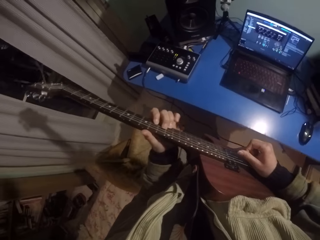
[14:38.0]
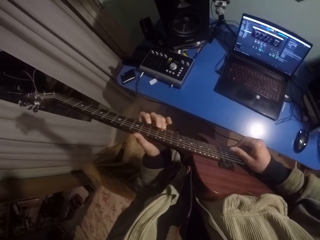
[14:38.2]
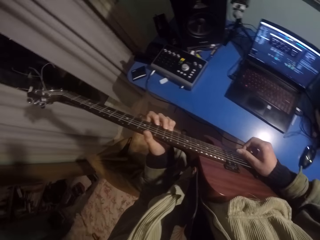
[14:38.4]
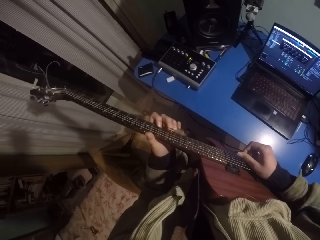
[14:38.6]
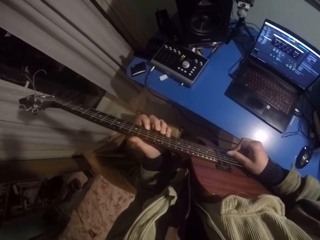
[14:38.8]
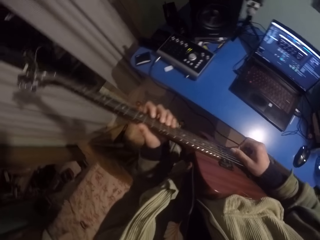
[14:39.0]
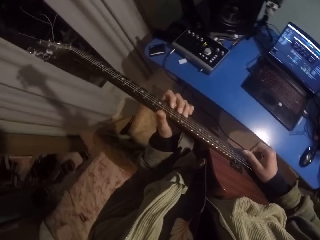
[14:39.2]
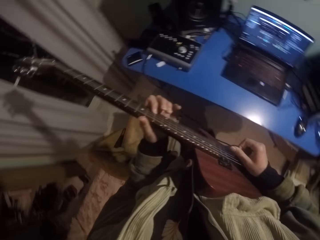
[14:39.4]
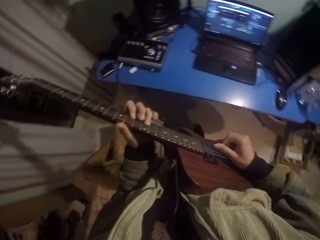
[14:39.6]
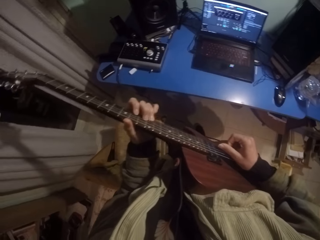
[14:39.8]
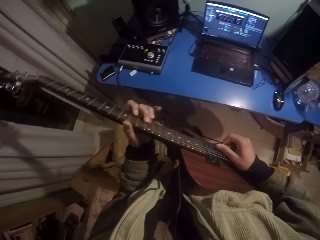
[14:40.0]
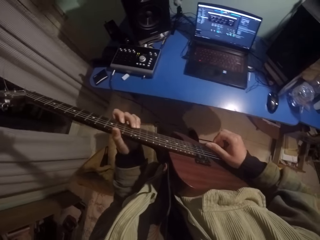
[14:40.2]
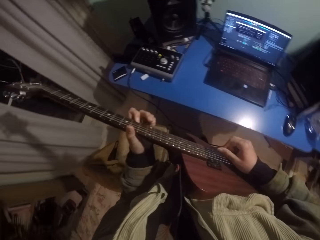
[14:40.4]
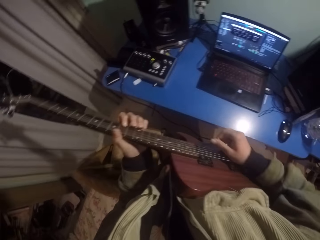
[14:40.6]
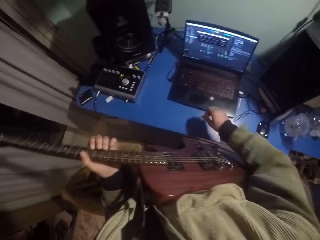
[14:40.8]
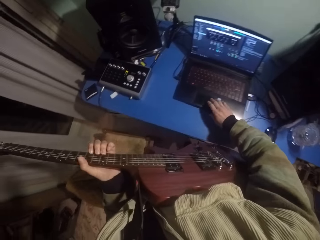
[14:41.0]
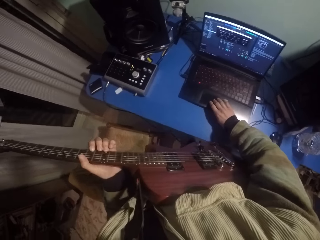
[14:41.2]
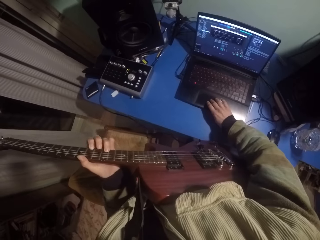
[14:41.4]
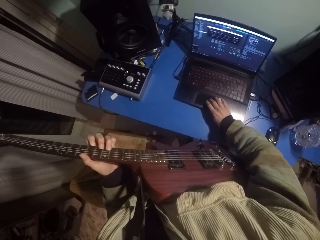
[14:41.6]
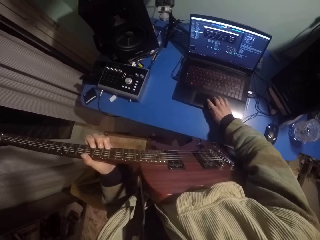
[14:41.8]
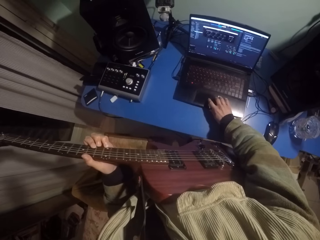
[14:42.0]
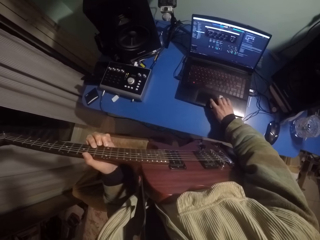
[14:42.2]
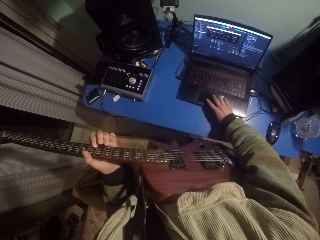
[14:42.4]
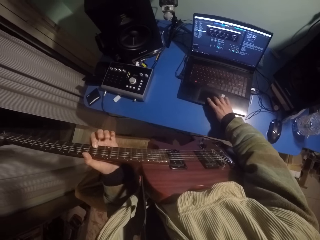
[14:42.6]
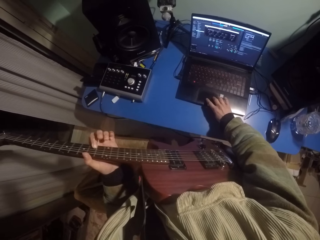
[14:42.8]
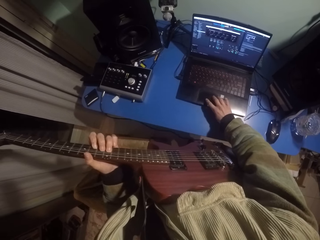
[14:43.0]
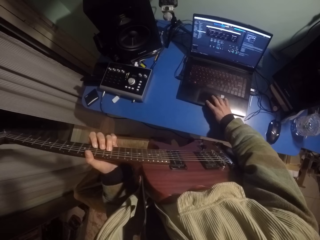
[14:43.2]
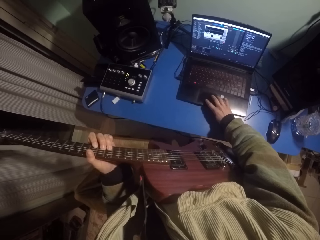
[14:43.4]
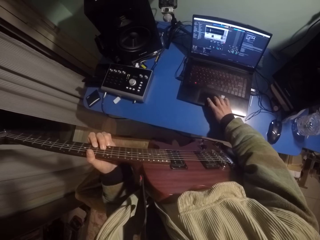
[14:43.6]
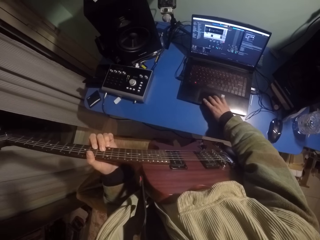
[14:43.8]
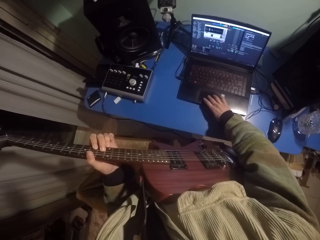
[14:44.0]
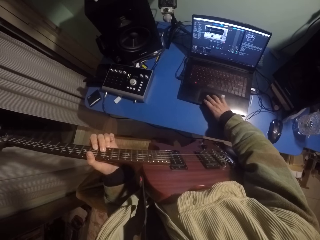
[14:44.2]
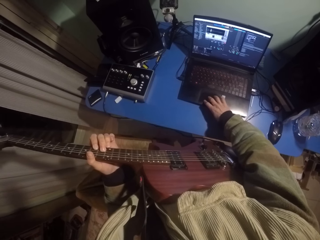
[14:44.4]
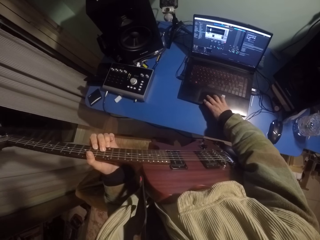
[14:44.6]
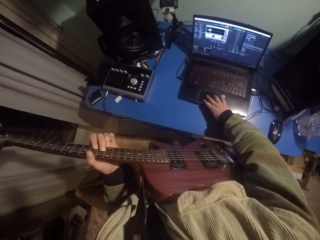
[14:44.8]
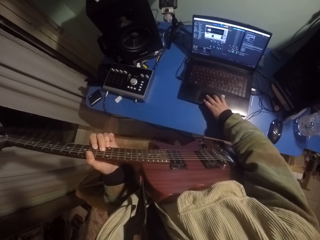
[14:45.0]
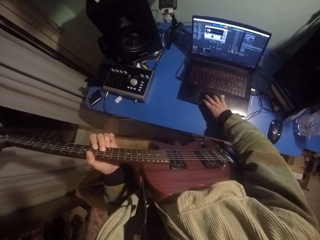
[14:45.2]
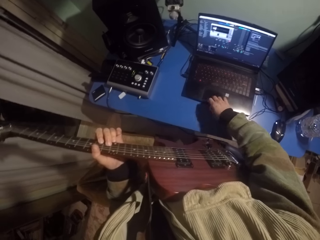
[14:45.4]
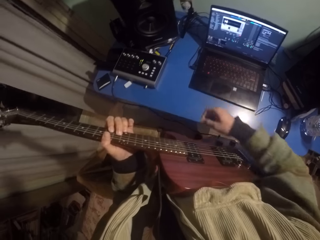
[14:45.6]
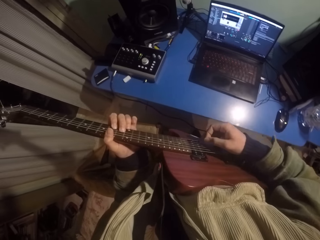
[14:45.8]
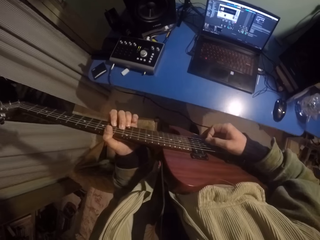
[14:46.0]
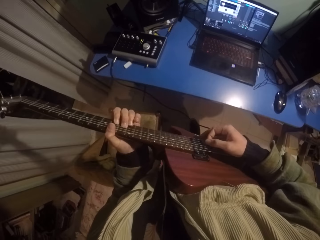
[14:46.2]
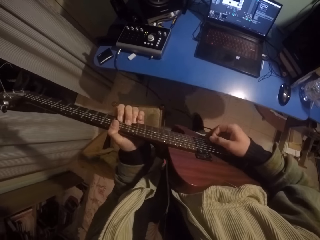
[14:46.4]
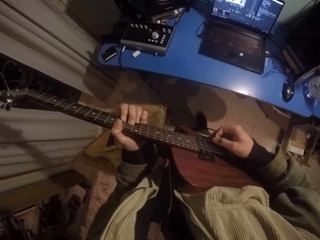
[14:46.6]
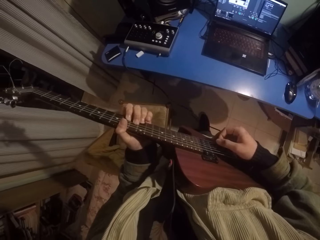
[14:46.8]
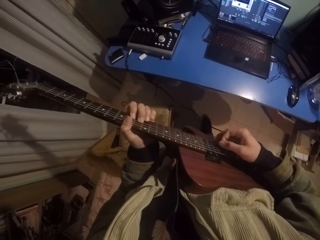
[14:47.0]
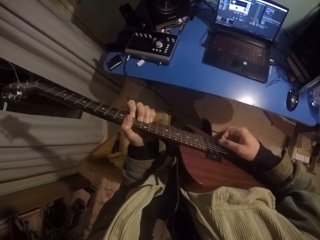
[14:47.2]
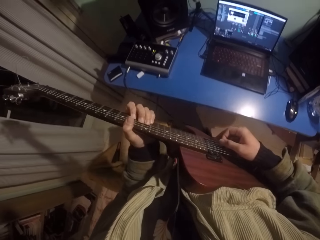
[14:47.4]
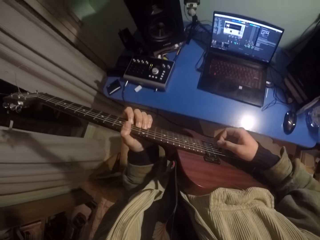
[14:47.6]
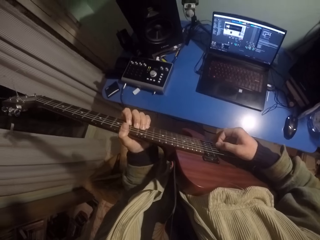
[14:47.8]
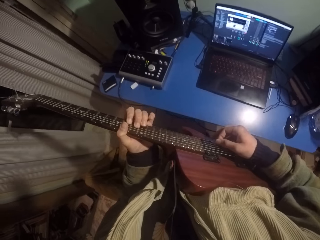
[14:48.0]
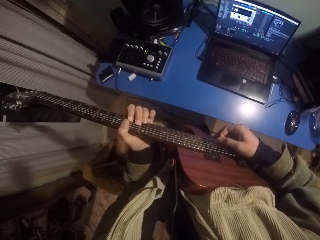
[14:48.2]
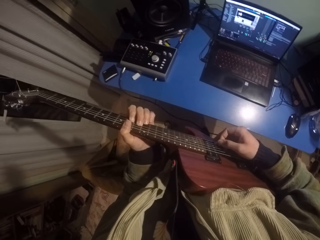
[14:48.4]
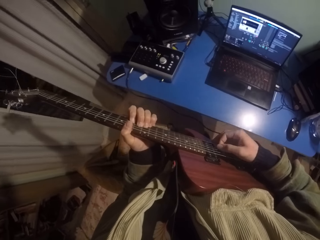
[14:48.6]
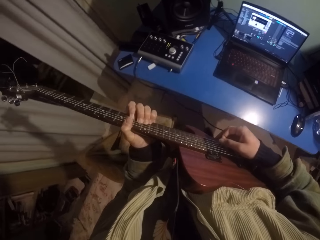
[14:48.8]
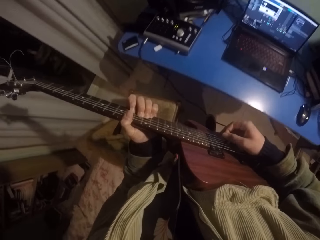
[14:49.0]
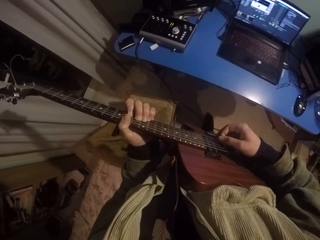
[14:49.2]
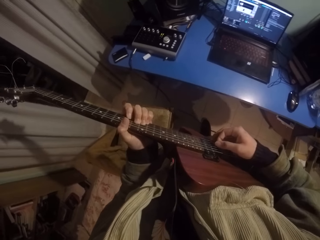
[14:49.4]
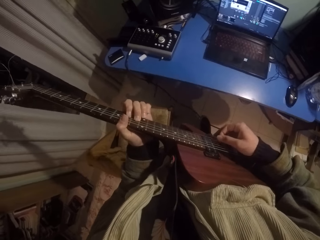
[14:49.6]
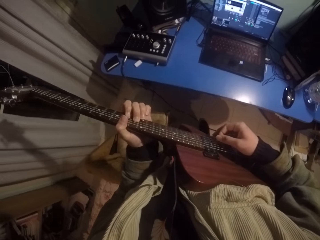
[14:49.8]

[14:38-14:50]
The camera wearer presses on the laptop. They play the guitar.

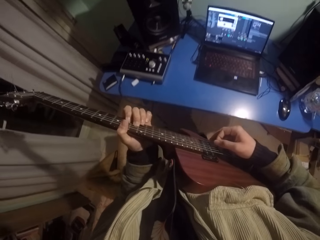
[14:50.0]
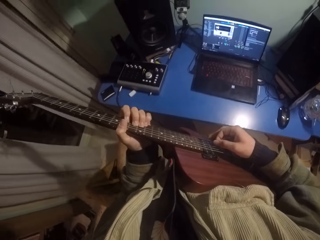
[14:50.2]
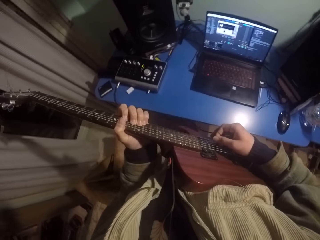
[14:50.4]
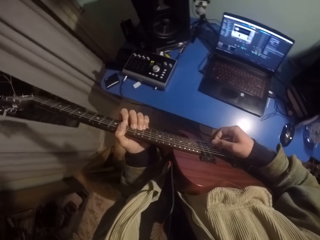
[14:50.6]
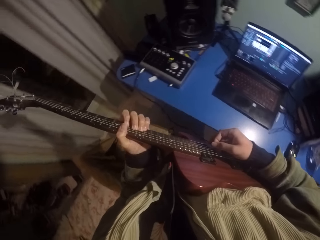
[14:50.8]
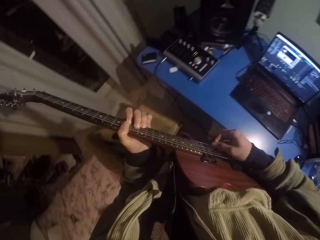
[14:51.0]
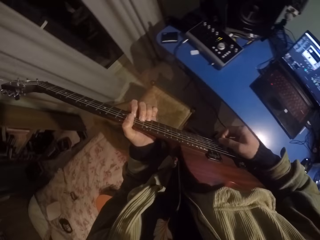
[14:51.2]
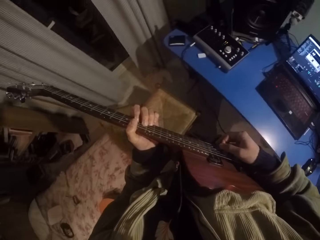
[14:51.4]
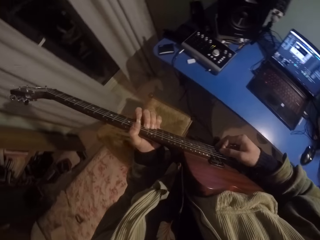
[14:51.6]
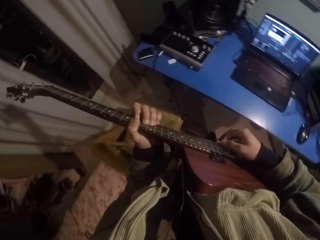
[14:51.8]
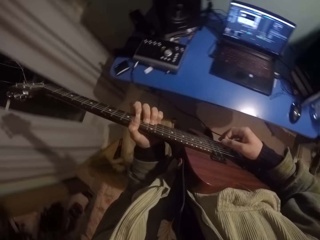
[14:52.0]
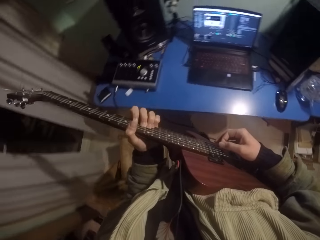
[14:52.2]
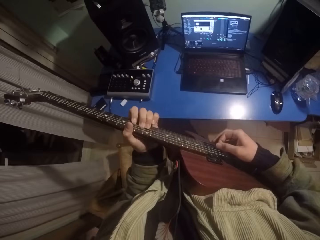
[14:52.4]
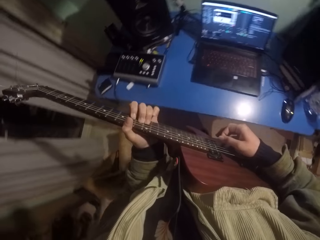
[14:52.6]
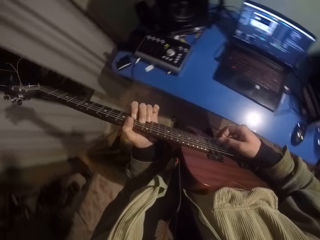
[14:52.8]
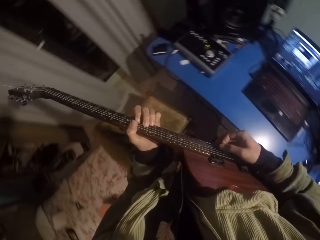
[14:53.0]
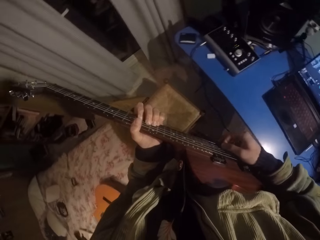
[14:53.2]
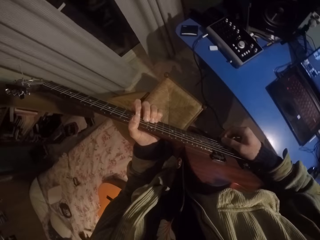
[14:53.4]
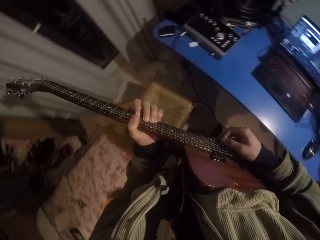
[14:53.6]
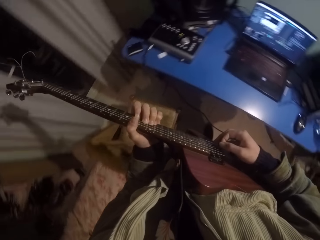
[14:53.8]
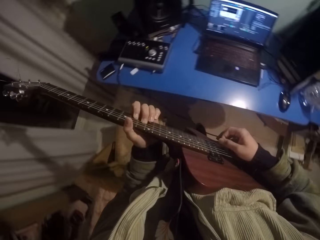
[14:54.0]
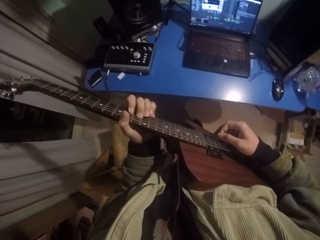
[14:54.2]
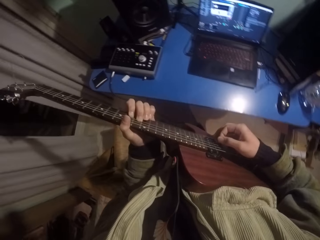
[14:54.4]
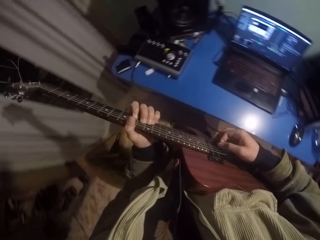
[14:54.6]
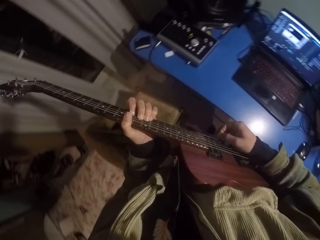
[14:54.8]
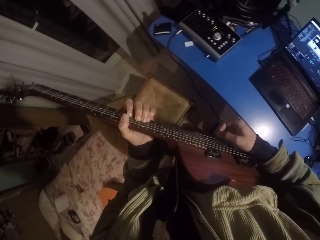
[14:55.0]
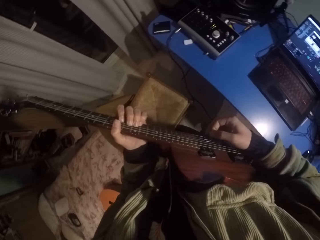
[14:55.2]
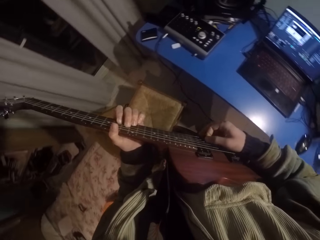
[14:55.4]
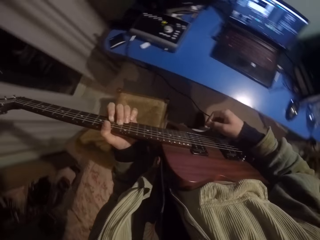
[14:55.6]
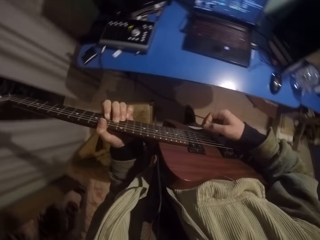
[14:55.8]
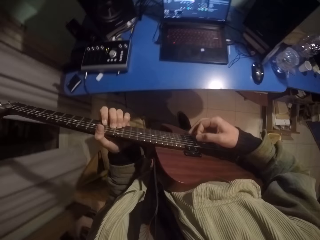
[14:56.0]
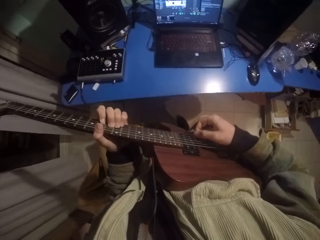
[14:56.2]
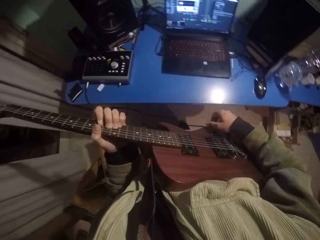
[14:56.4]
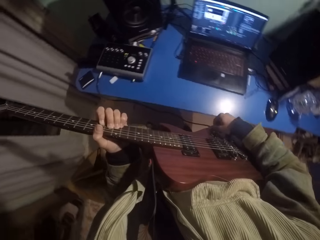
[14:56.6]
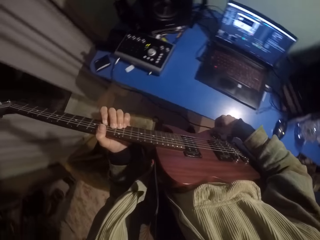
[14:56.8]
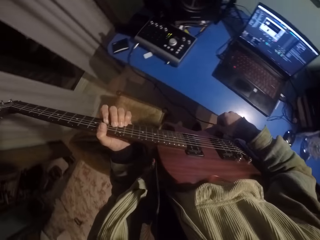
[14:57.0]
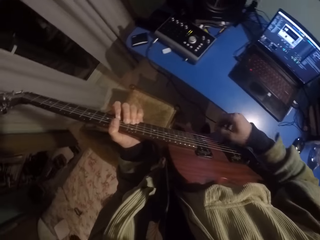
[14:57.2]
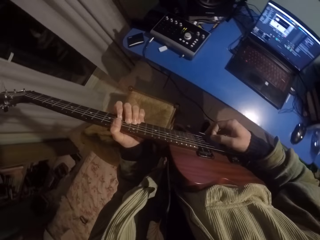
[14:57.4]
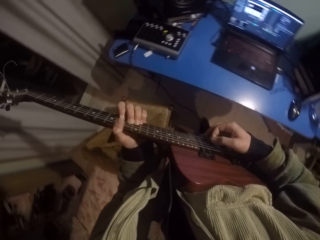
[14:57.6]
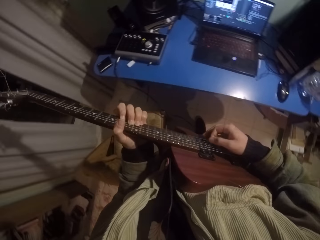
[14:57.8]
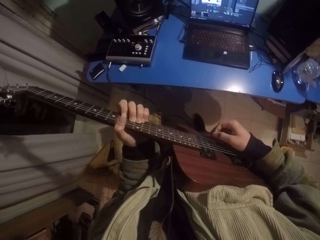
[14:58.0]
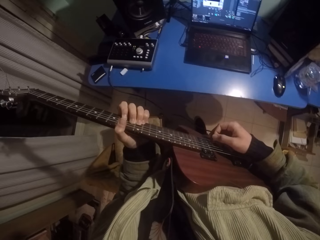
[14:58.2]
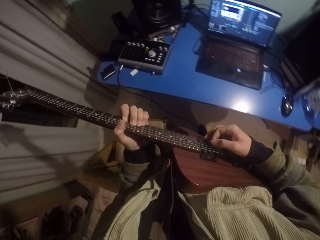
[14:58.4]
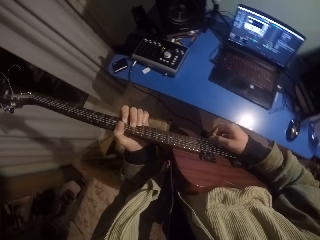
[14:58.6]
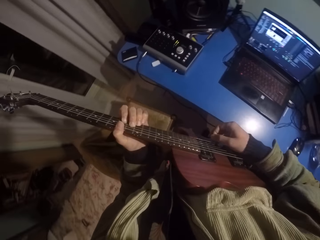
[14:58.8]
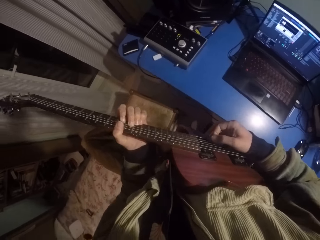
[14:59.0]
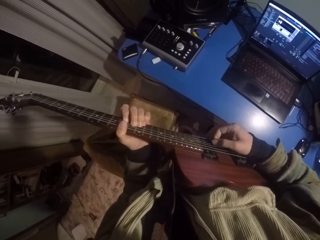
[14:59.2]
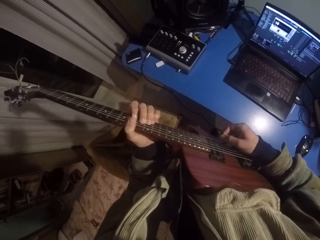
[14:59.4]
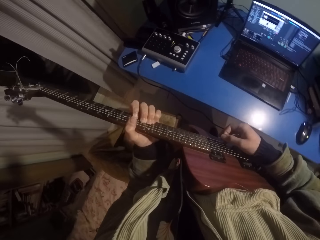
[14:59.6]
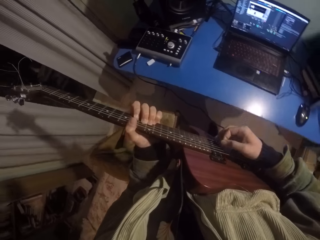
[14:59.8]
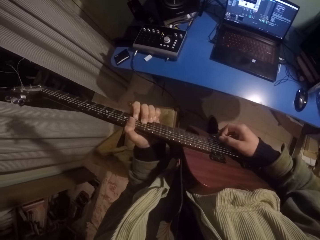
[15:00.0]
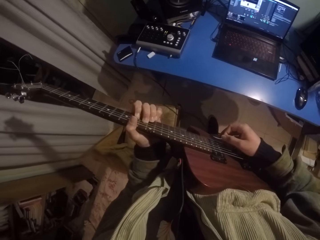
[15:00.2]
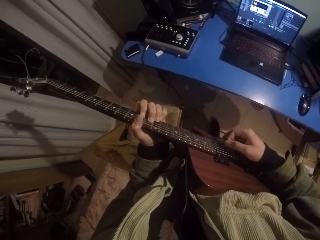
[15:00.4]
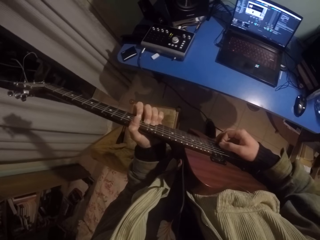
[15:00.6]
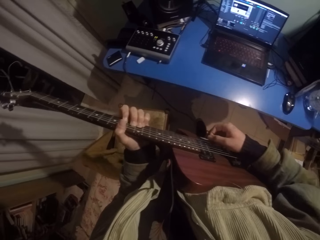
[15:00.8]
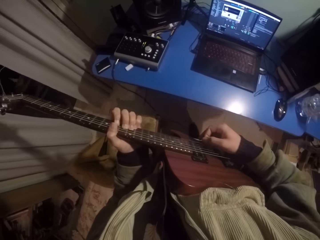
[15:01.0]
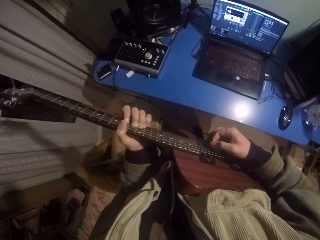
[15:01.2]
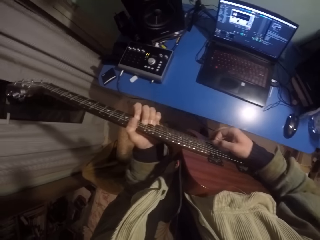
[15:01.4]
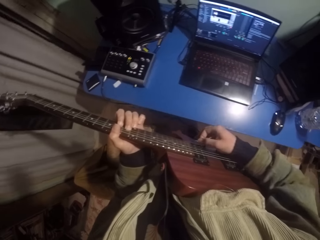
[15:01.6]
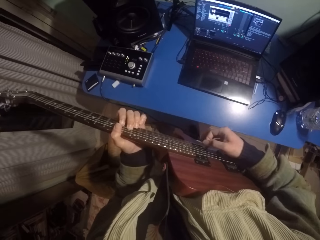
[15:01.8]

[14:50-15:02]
The camera wearer touches the guitar cable. They play the guitar.
